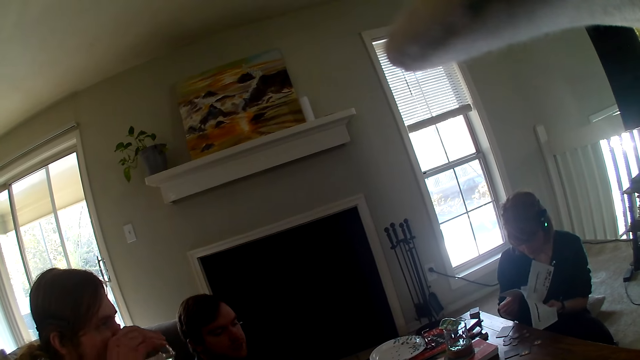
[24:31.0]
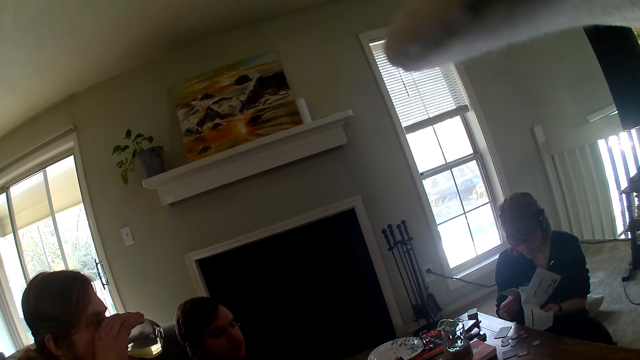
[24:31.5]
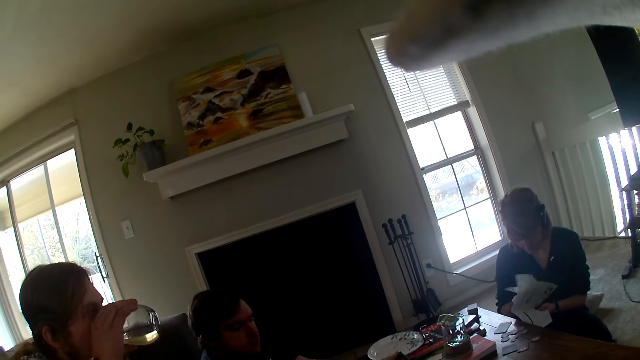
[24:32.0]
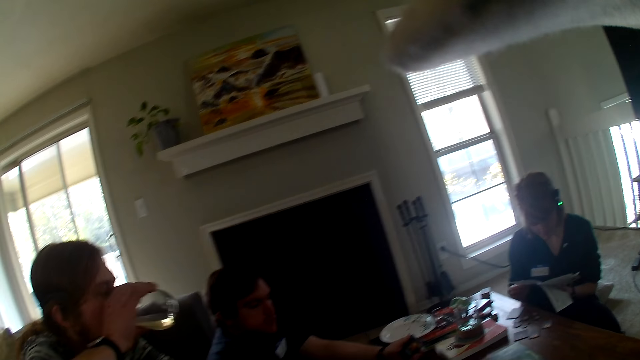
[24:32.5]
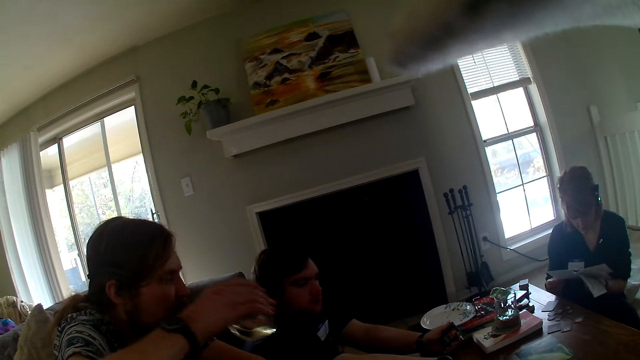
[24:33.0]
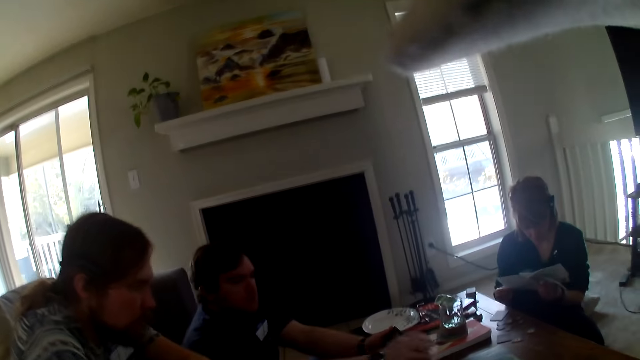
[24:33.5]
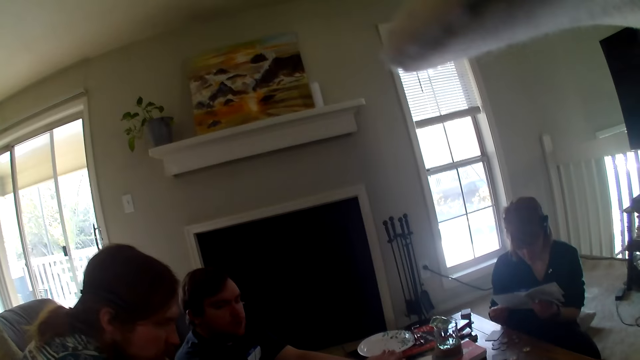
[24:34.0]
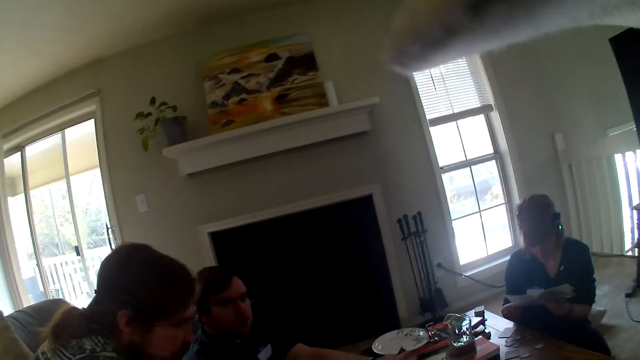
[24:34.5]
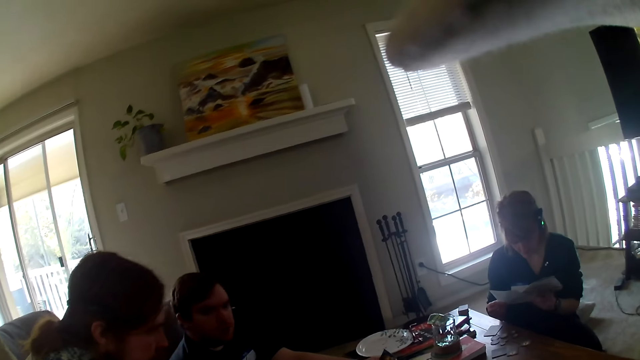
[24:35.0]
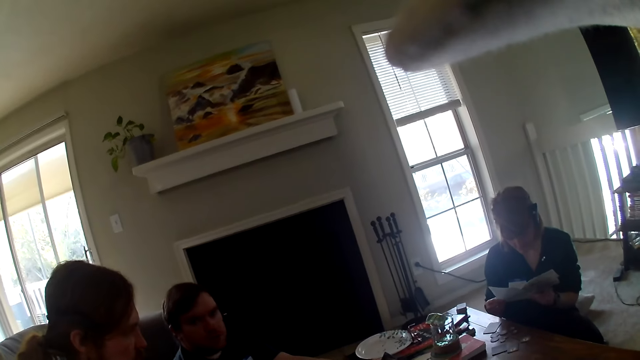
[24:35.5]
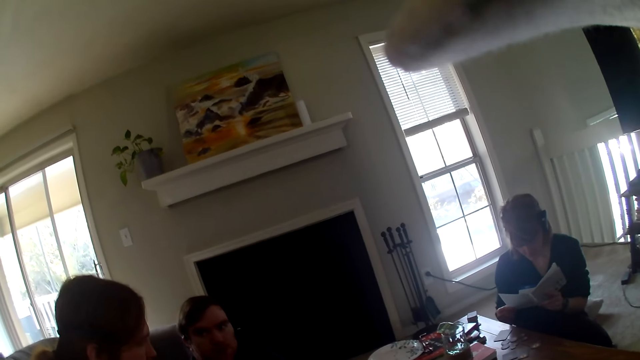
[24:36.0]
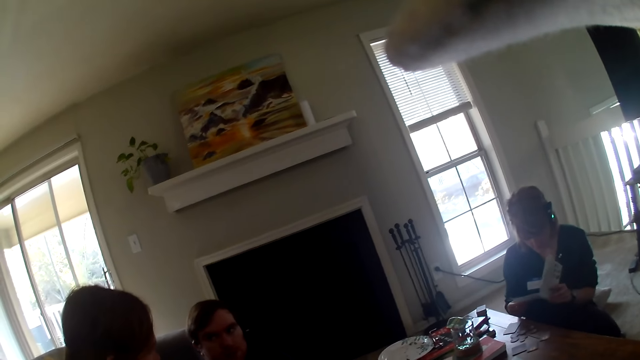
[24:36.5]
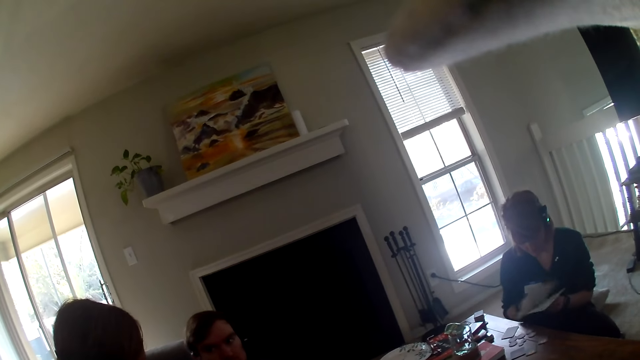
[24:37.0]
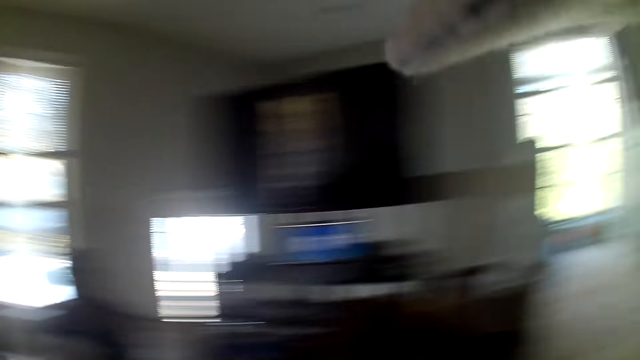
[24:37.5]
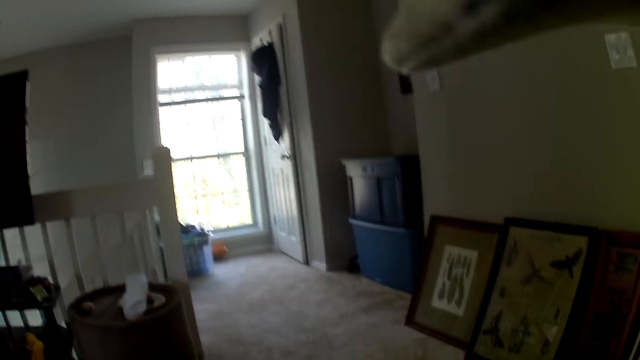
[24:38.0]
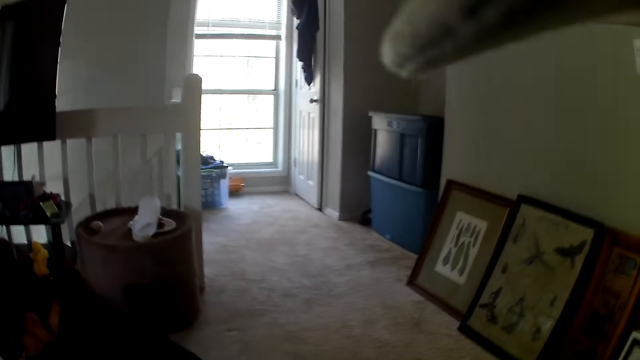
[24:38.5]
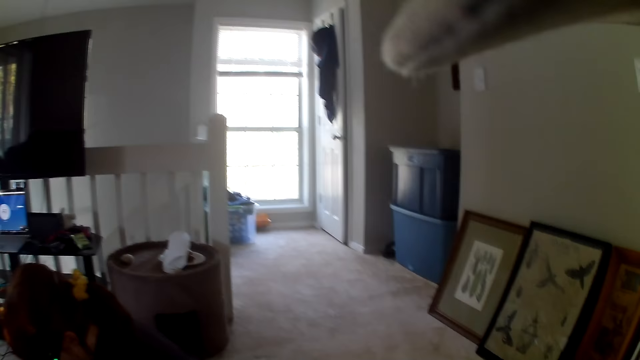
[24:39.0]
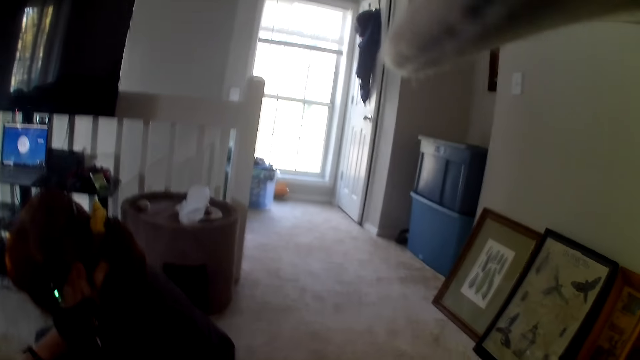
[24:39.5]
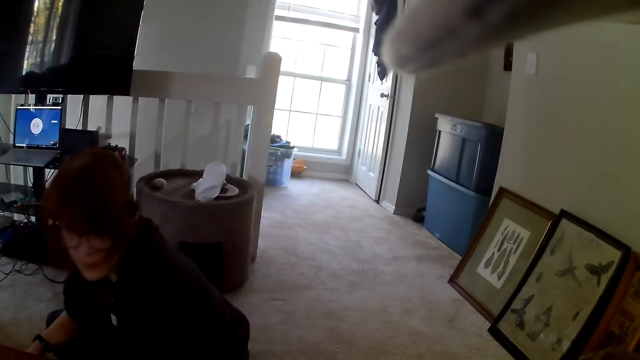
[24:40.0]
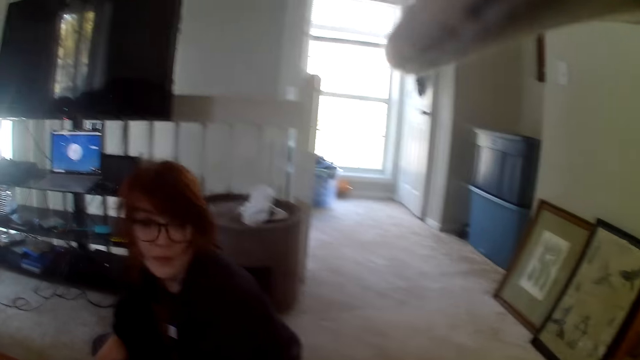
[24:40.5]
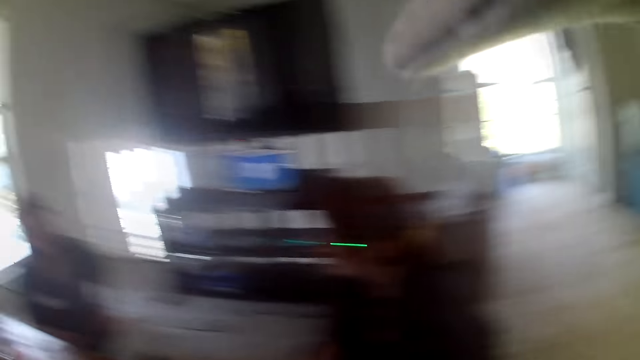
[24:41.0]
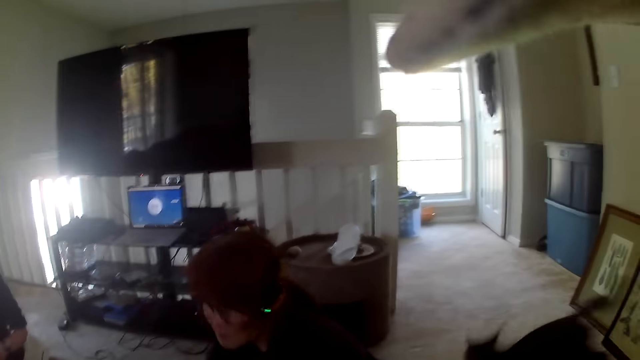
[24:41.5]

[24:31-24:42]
A man drinks water. A person reads the book.

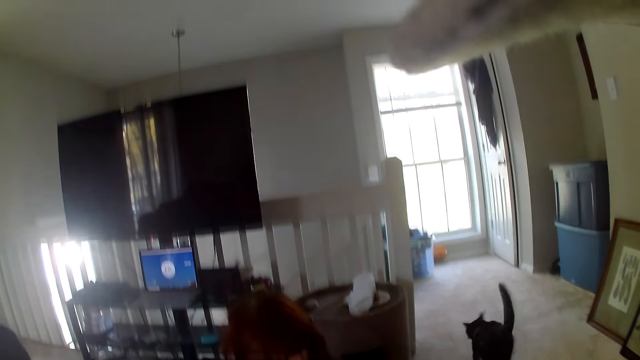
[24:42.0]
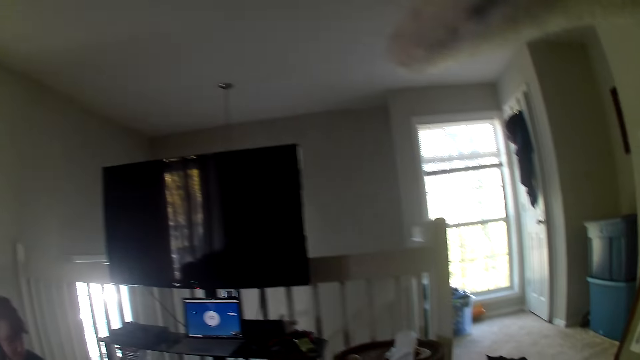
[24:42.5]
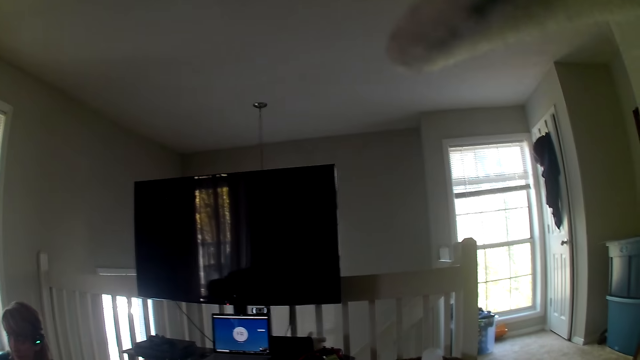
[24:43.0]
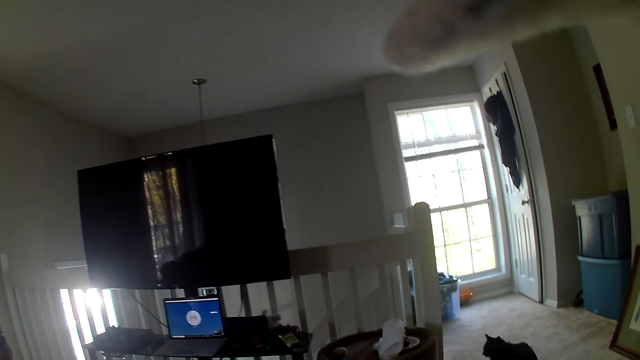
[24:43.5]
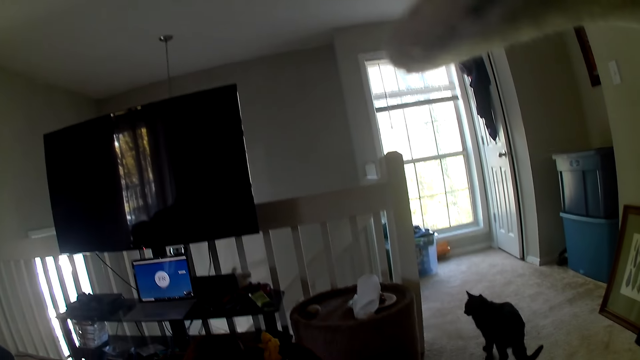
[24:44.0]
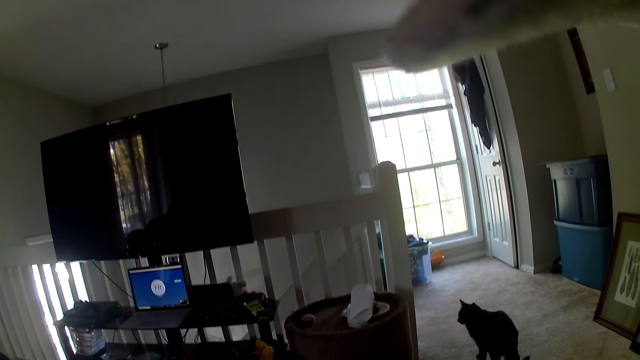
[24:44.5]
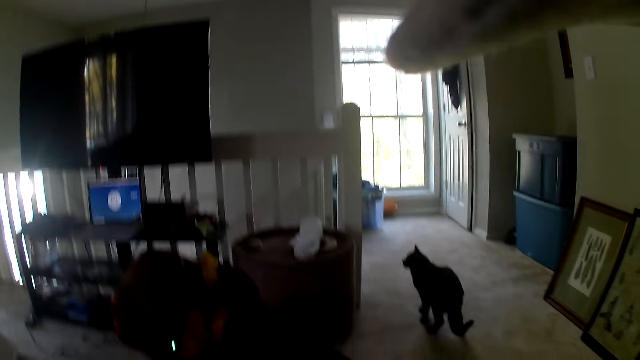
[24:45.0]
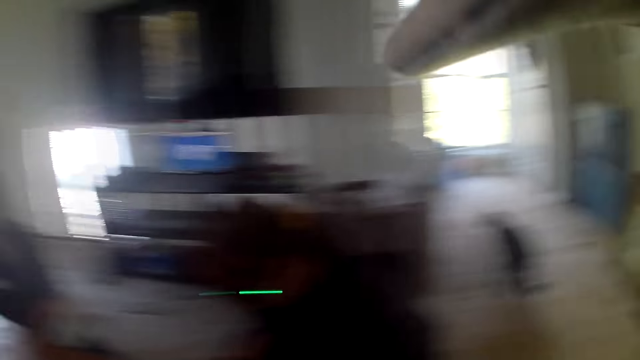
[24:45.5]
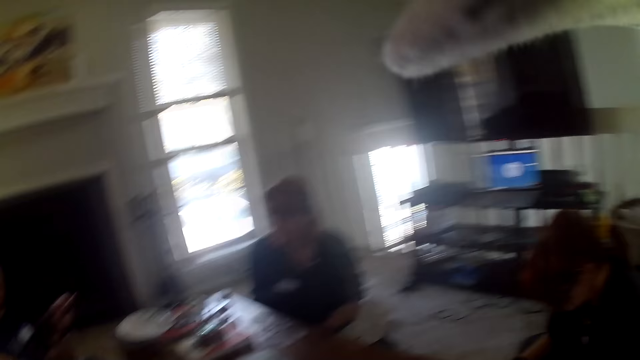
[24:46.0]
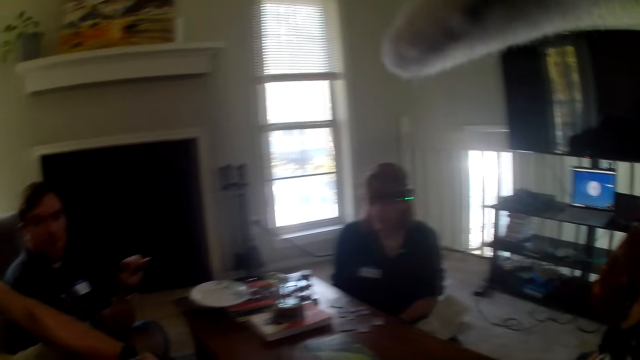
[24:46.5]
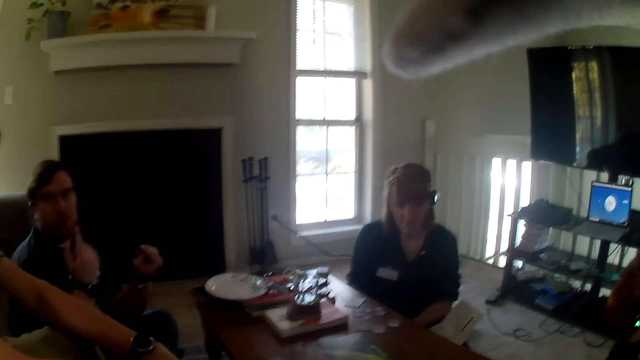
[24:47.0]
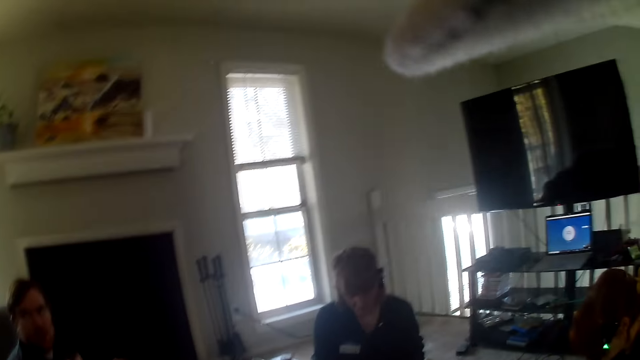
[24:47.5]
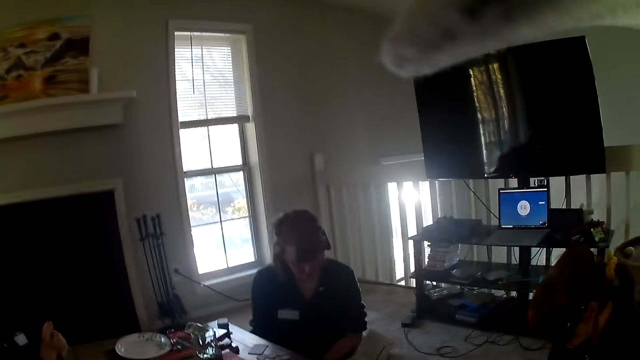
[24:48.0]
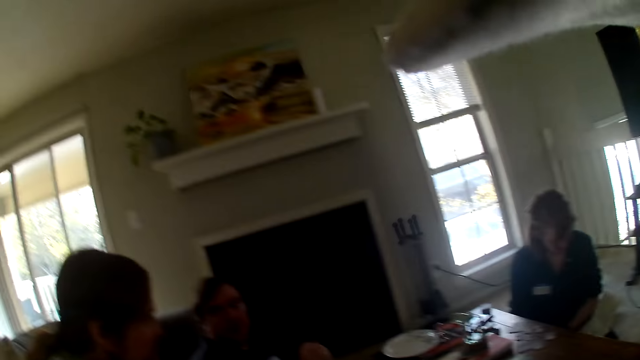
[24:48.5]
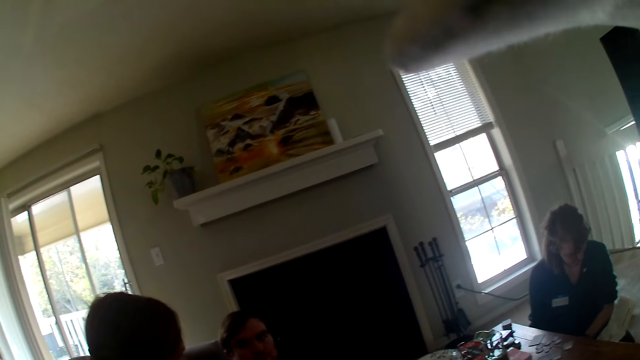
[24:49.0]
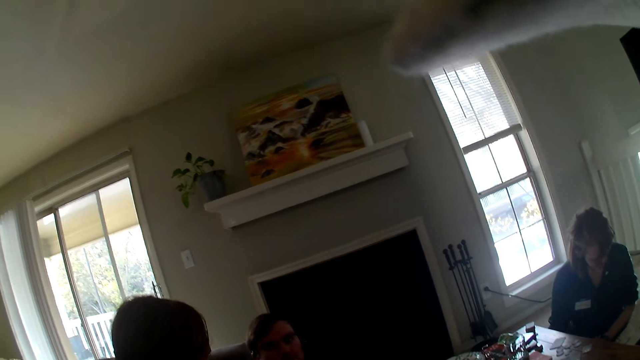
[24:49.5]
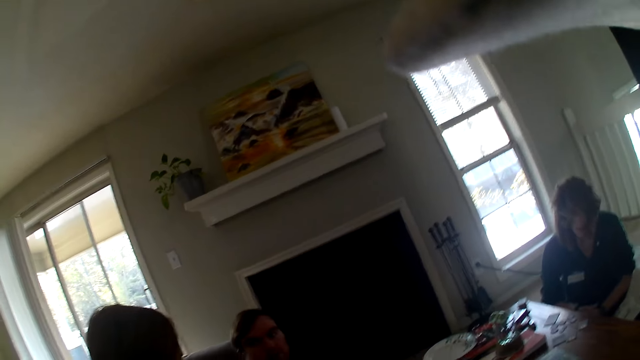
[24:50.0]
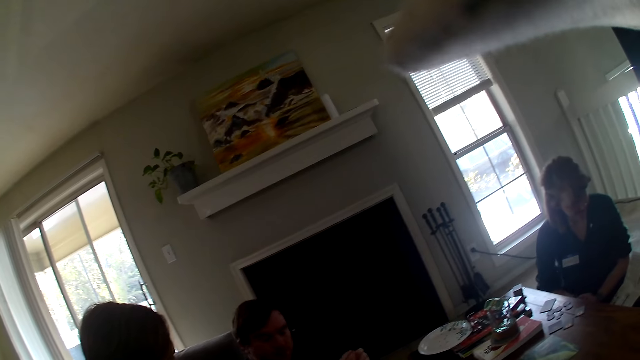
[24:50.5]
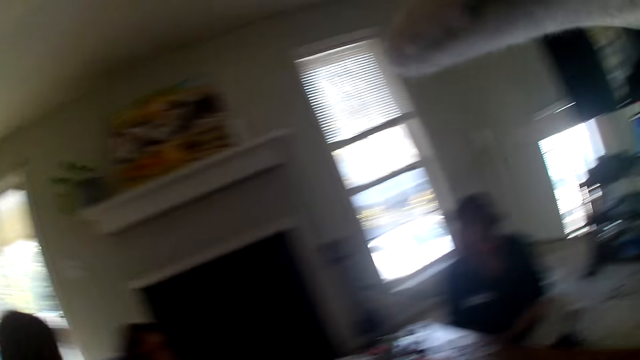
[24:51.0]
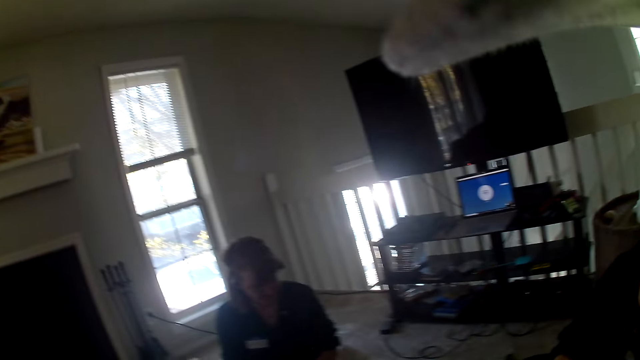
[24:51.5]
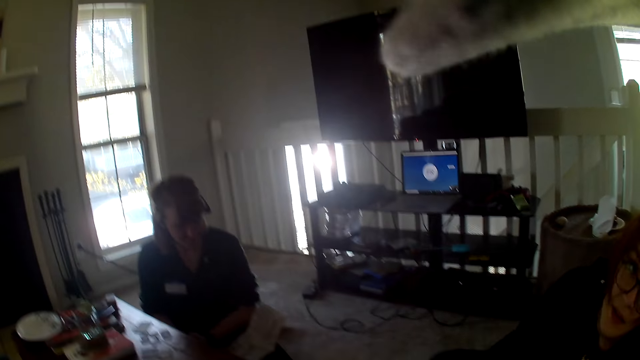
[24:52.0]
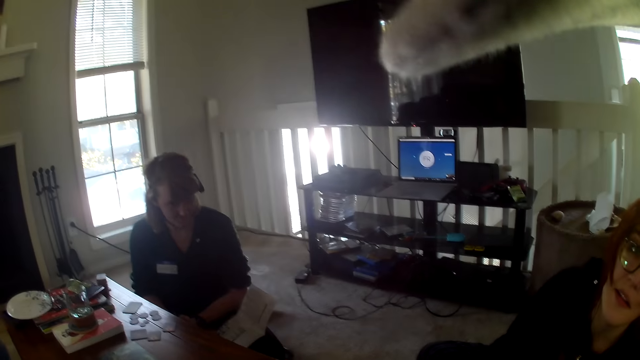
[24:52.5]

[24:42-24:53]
The camera wearer looks around.
